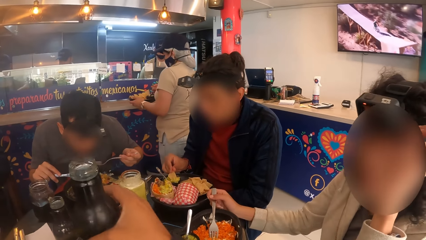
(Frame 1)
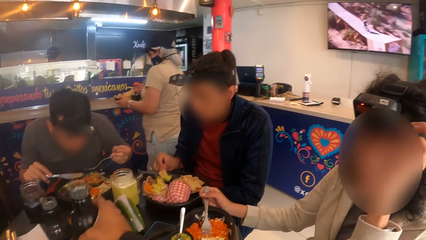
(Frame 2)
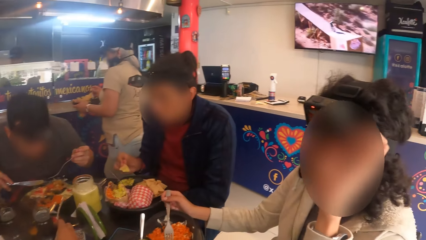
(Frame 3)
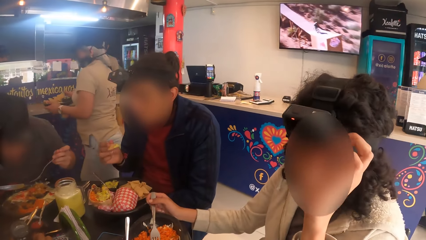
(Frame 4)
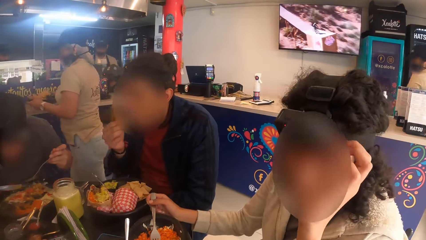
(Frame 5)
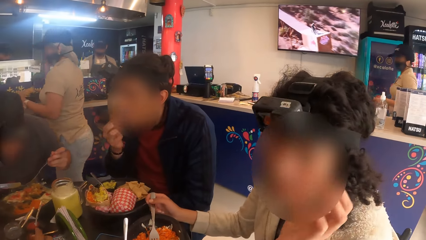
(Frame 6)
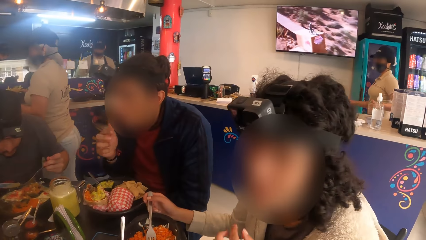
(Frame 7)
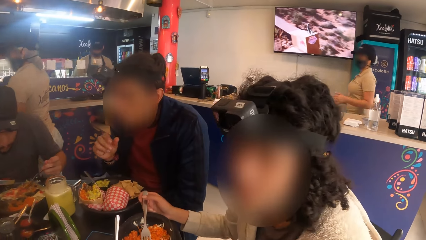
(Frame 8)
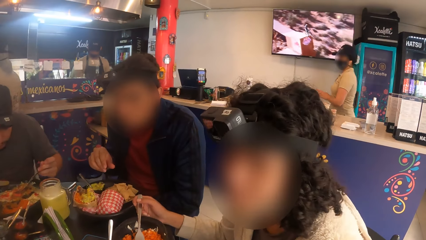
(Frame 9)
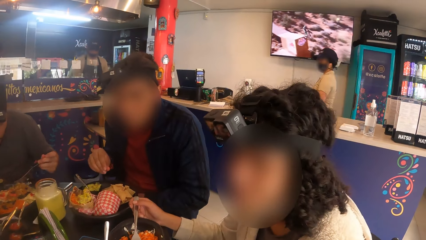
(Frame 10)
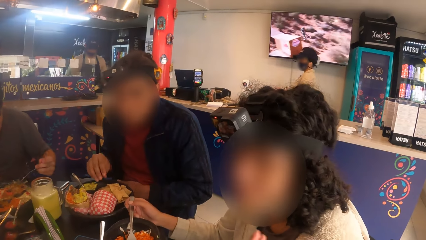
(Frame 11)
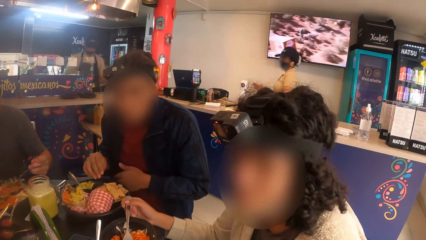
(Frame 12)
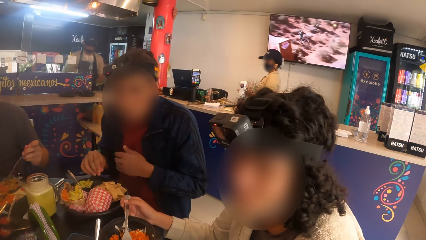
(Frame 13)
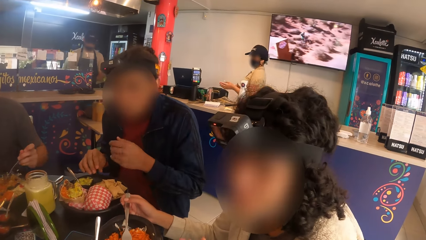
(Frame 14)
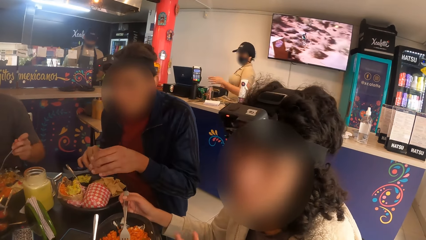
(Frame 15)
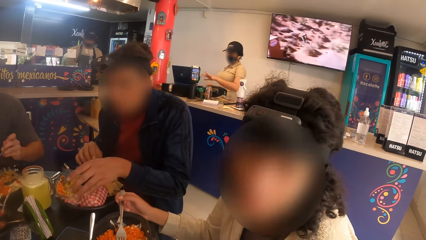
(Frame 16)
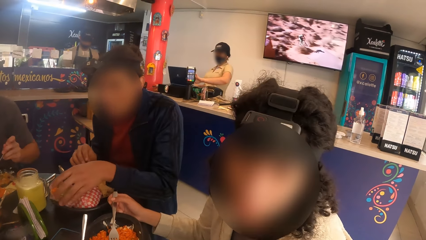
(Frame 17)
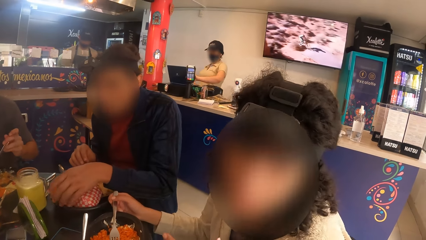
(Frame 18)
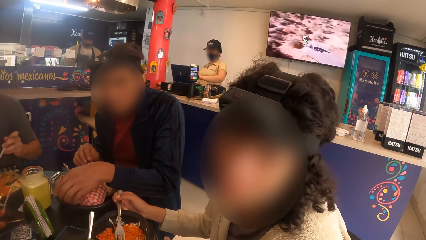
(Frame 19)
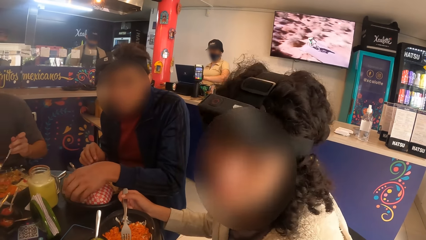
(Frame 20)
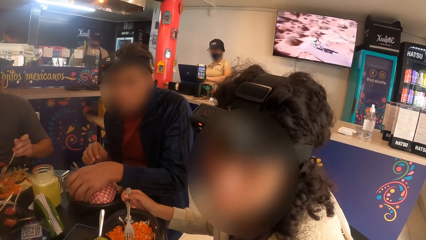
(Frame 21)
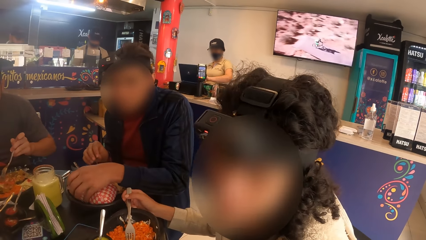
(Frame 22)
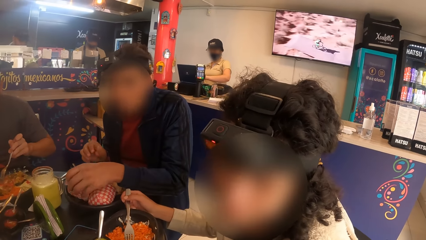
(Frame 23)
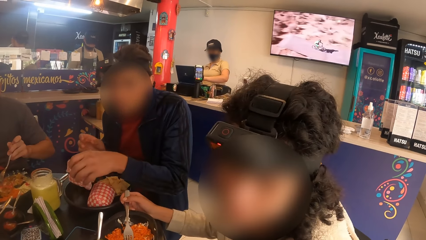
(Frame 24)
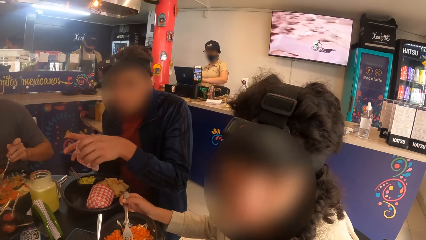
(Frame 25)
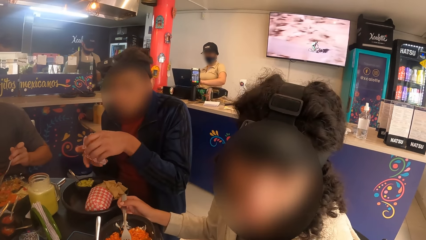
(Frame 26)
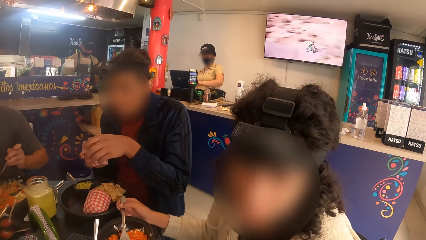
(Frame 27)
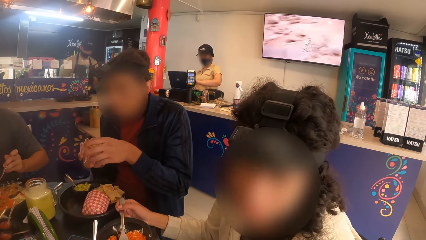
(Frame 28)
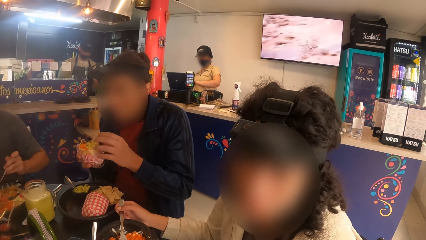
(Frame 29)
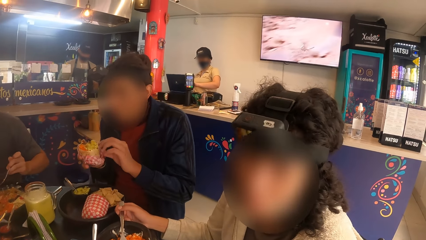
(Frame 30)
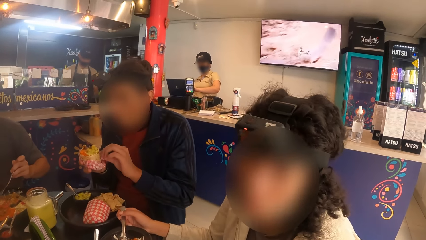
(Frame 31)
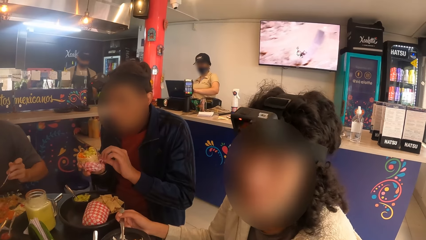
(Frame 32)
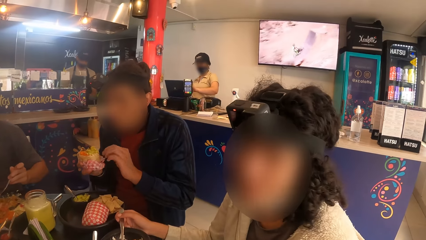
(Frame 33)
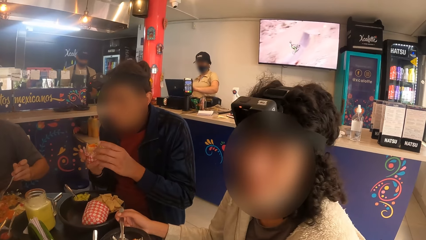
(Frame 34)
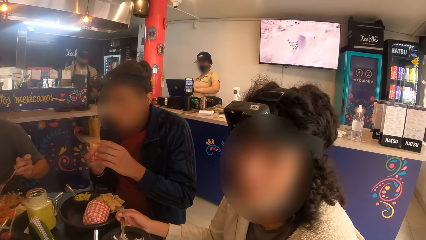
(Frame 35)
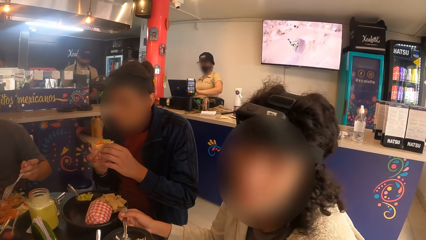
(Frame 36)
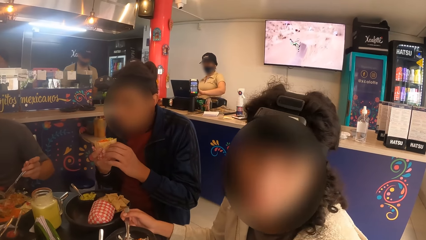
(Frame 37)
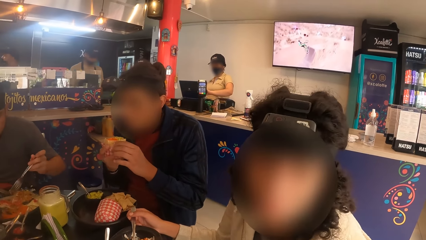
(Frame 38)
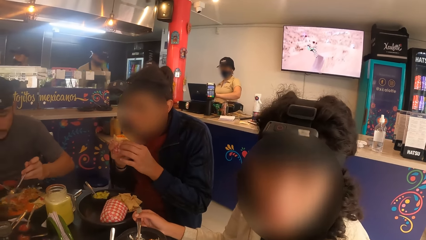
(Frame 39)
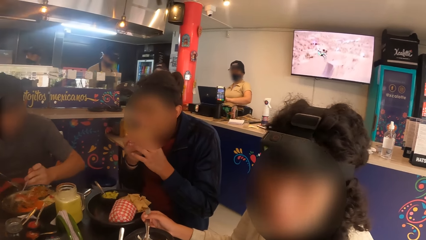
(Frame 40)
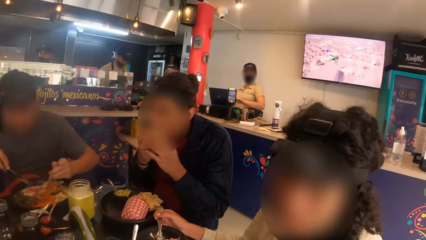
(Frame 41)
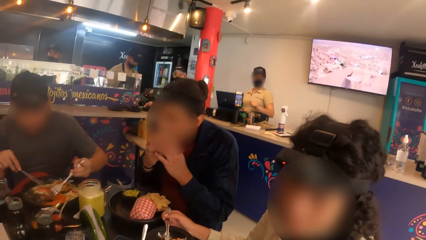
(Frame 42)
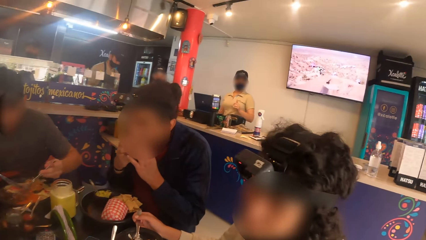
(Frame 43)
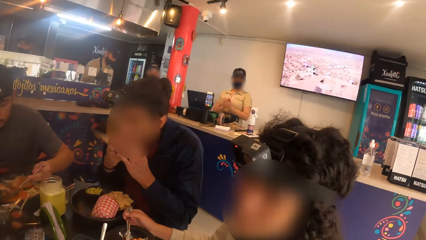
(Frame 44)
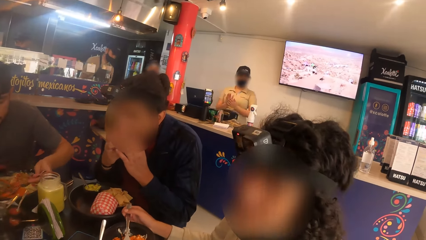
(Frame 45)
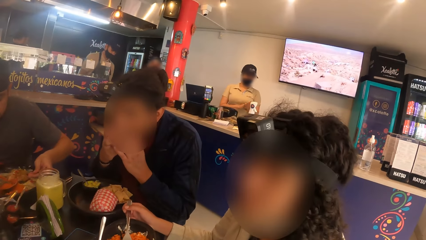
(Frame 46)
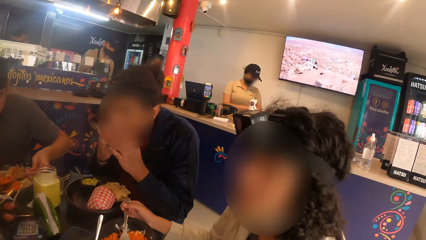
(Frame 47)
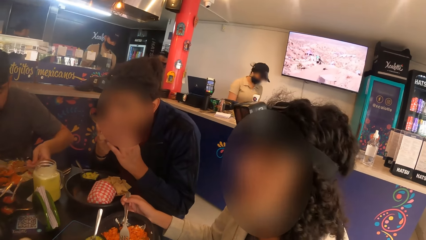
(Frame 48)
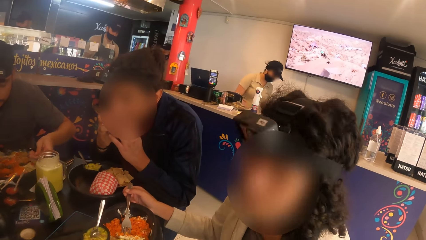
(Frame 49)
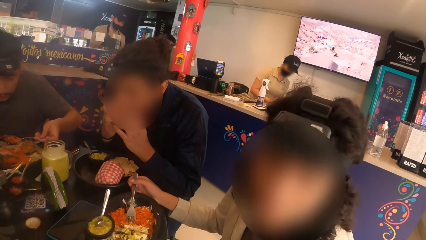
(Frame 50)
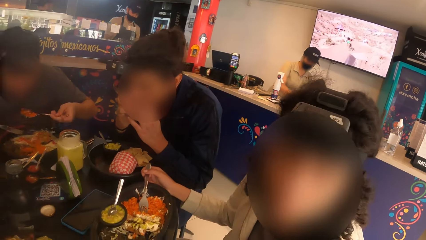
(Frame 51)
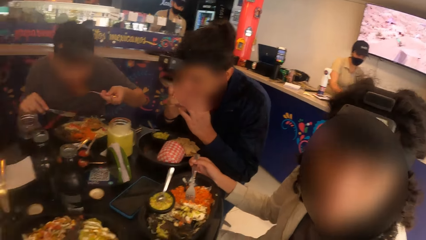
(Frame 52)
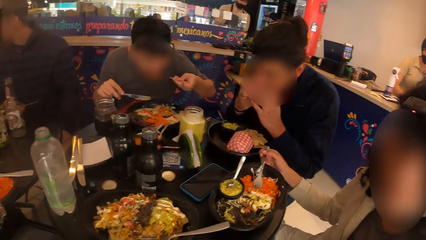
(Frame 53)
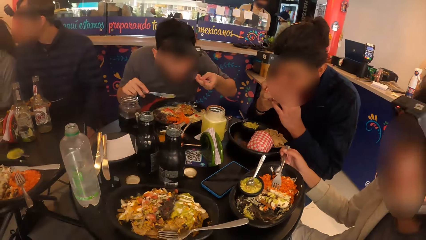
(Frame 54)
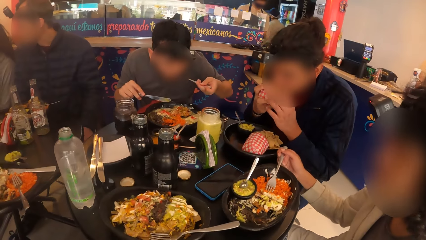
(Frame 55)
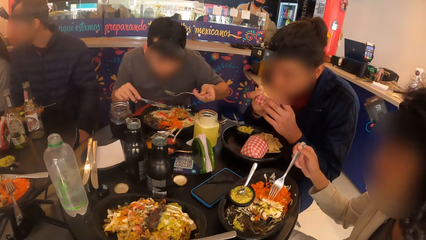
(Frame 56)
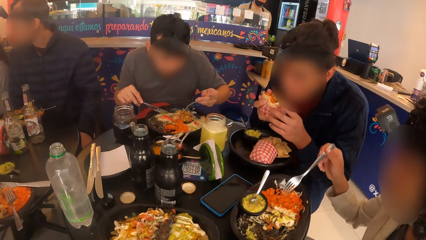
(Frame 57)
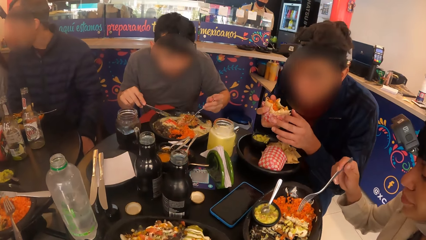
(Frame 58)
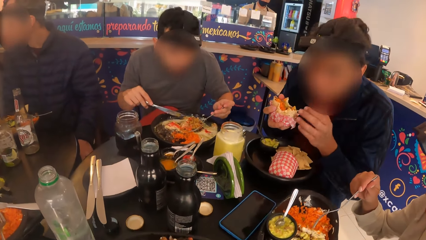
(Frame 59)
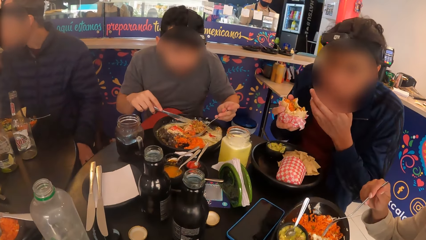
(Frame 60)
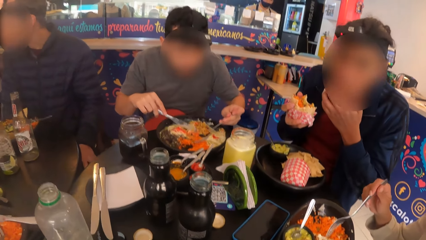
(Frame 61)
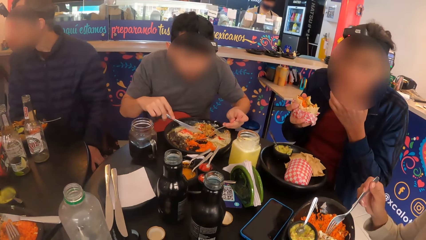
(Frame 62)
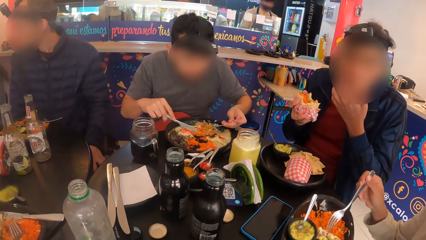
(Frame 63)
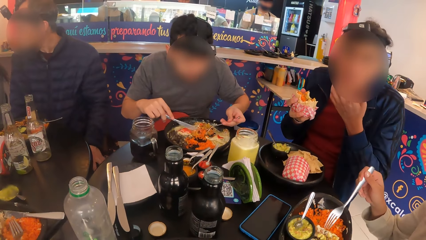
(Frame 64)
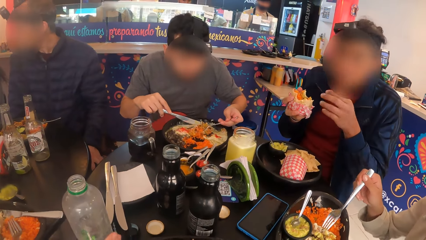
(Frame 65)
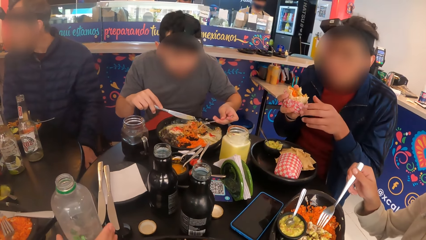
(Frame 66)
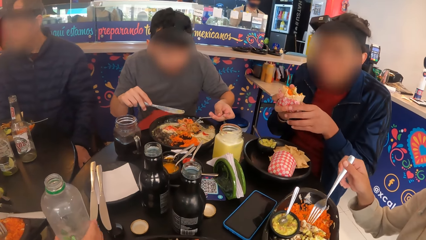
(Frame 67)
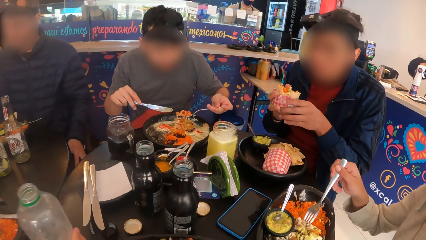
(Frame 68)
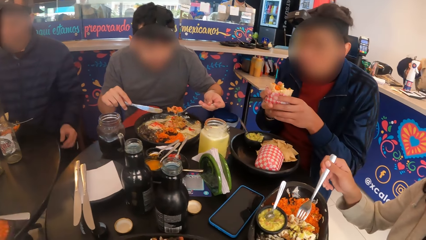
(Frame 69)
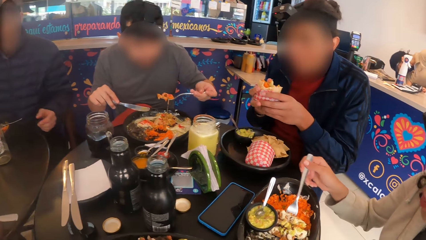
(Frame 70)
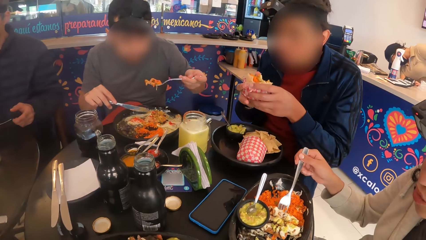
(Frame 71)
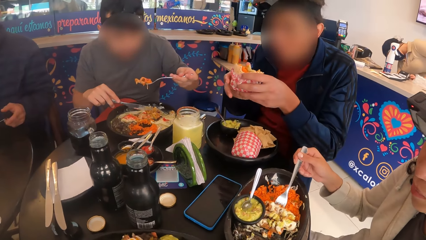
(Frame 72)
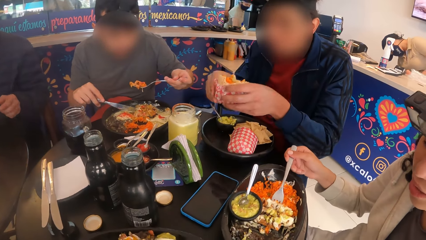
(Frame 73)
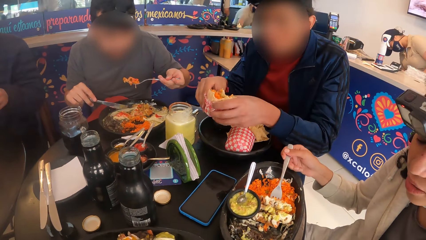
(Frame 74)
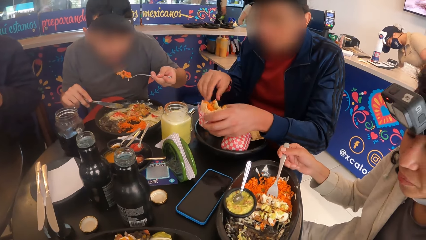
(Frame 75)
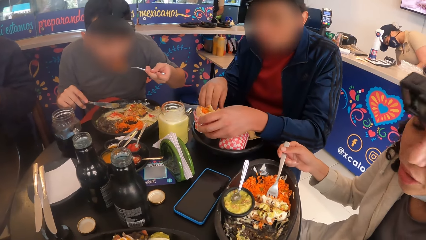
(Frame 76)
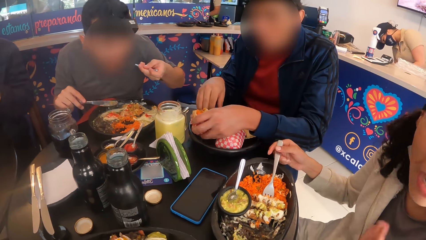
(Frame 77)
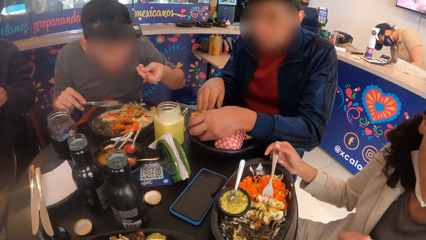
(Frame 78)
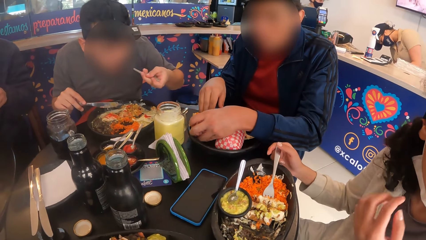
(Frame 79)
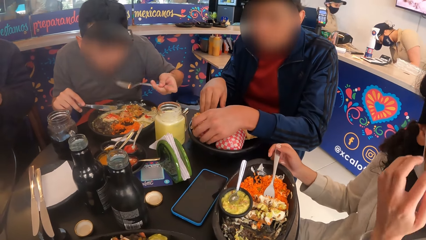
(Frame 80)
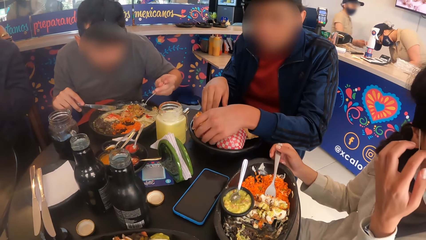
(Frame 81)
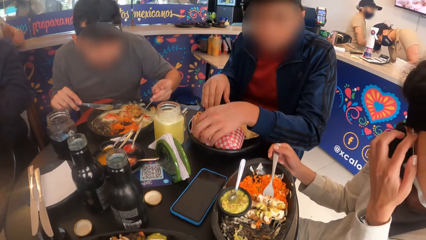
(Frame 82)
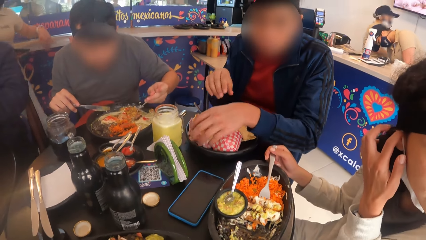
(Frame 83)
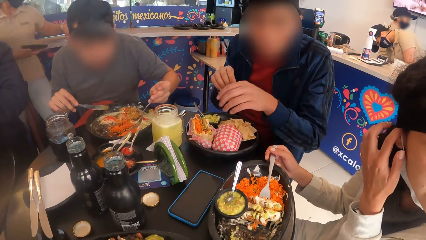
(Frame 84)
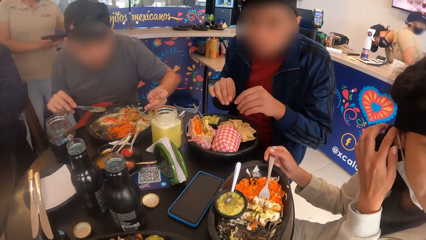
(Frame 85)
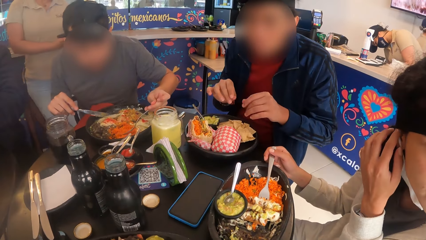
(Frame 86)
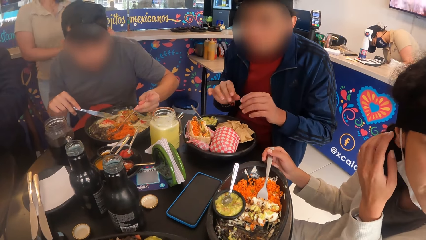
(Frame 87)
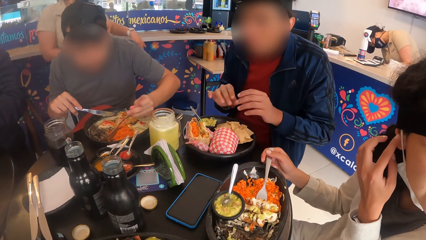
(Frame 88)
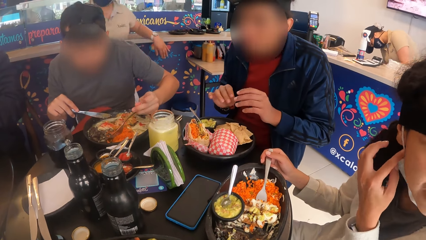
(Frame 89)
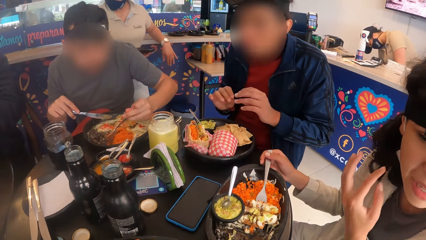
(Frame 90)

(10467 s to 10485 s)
The woman interacts with the camera wearer. The camera wearer drops the bottle from the table with his right hand. The woman adjusts her head camera with her left hand. The man picks up the sandwich from the plate with his left hand and eats the sandwich with both hands. The man cleans his mouth with his left hand. Another man picks up the spoon from the plate with his left hand. The first man drops the sandwich on the plate with both hands.
